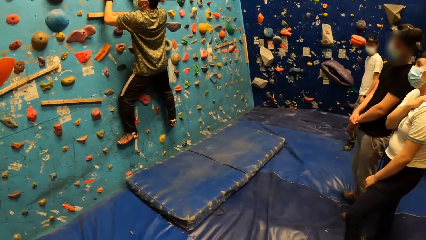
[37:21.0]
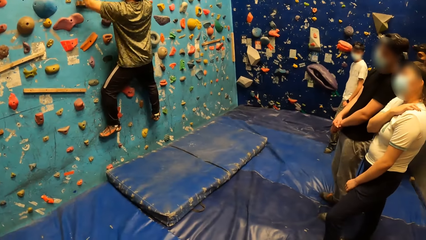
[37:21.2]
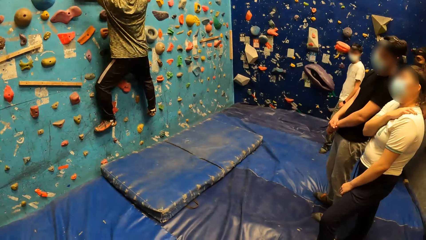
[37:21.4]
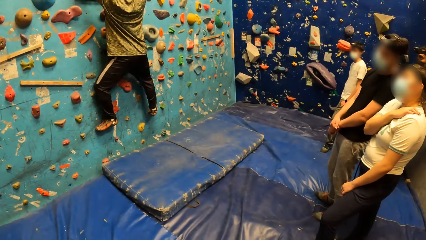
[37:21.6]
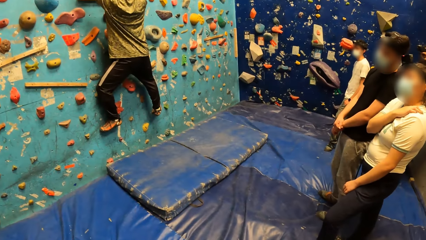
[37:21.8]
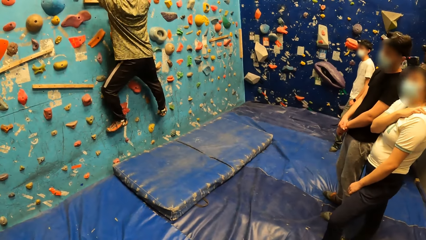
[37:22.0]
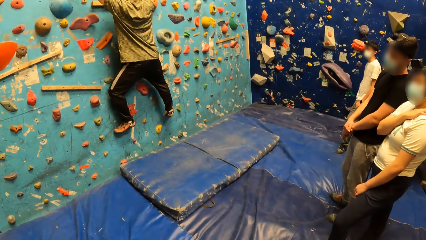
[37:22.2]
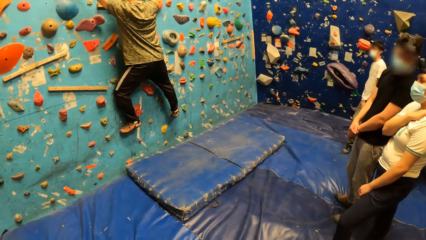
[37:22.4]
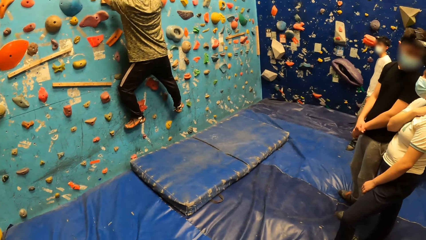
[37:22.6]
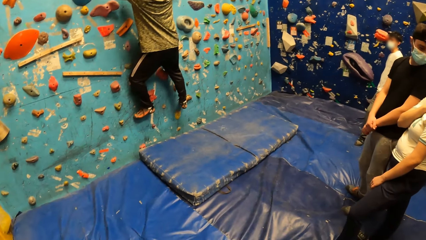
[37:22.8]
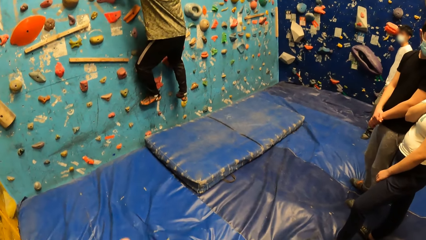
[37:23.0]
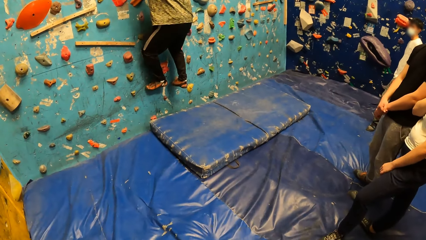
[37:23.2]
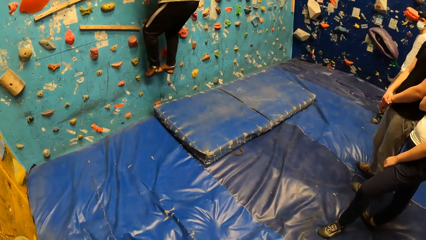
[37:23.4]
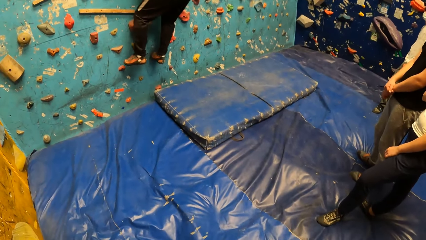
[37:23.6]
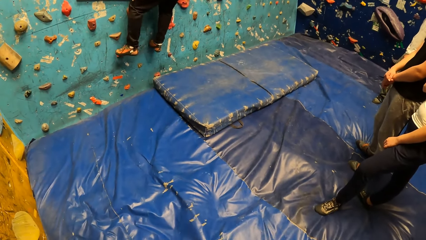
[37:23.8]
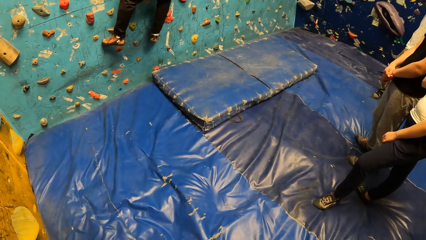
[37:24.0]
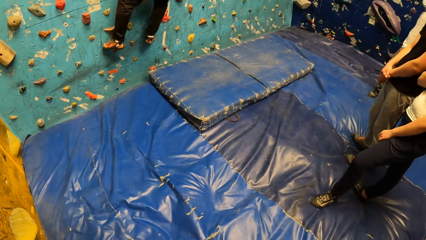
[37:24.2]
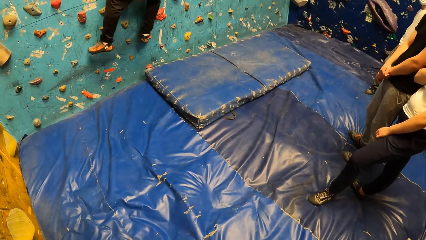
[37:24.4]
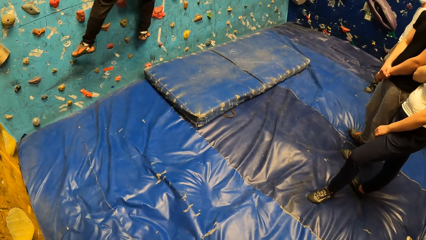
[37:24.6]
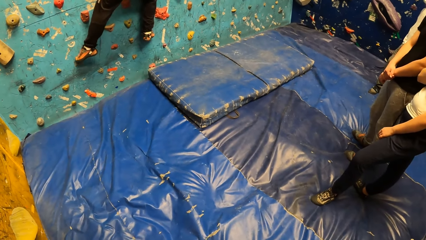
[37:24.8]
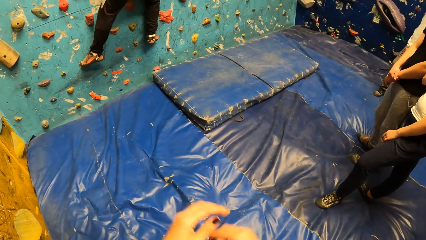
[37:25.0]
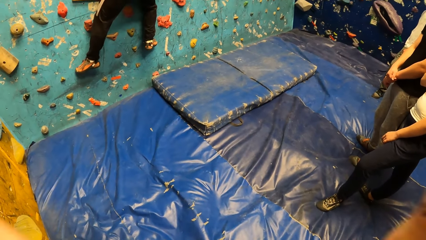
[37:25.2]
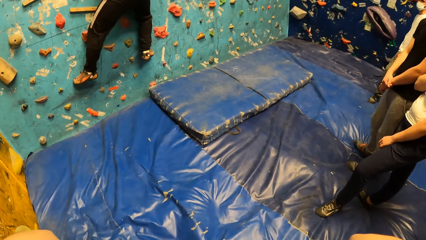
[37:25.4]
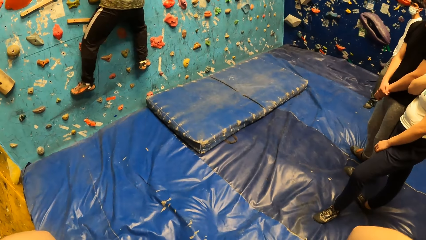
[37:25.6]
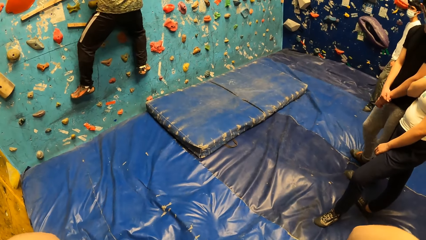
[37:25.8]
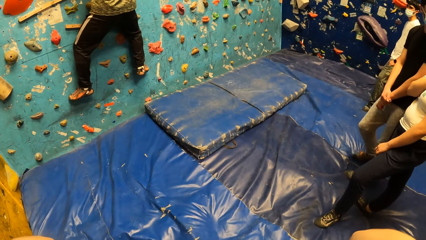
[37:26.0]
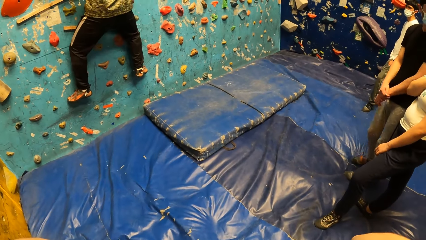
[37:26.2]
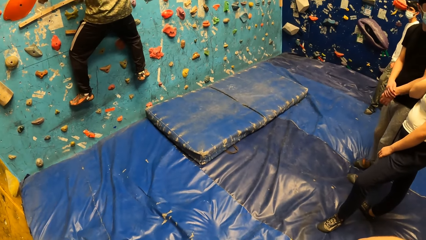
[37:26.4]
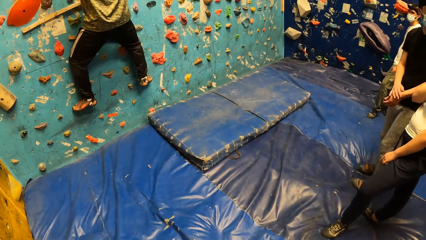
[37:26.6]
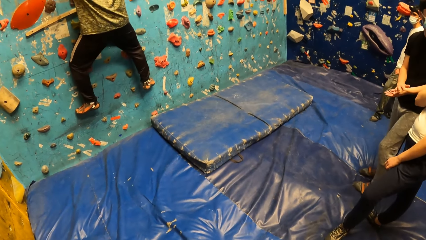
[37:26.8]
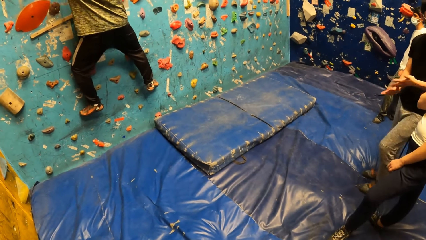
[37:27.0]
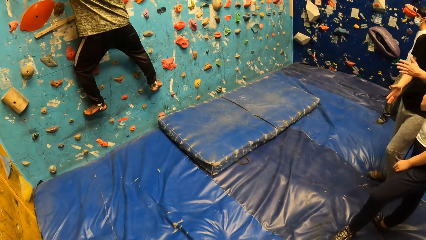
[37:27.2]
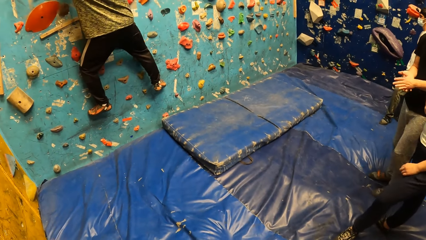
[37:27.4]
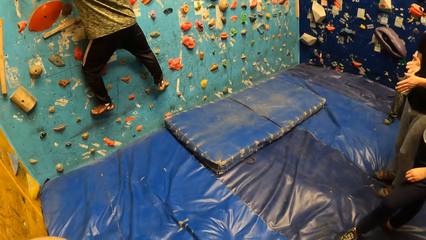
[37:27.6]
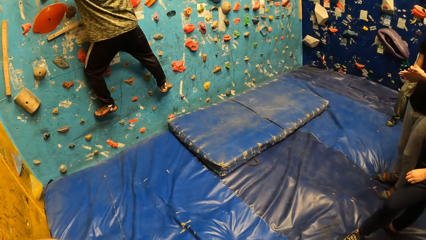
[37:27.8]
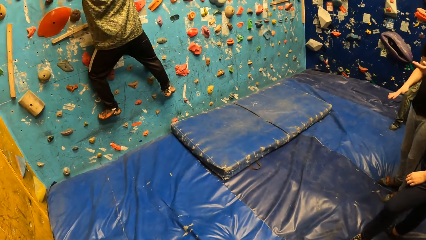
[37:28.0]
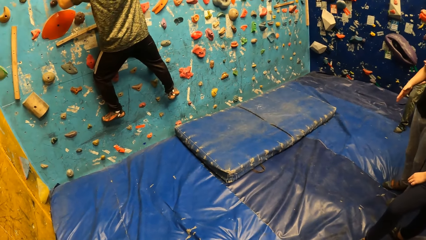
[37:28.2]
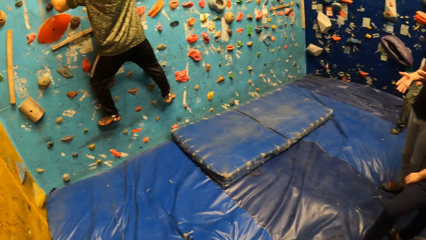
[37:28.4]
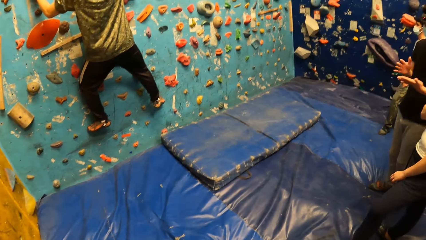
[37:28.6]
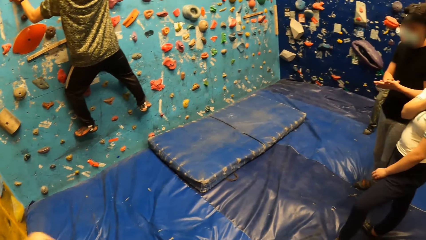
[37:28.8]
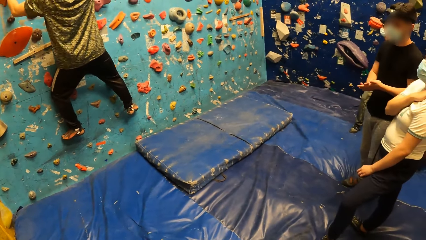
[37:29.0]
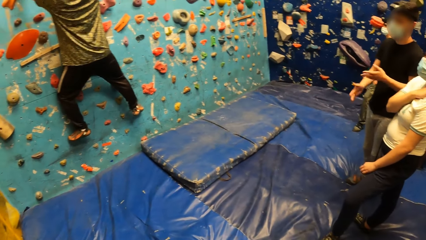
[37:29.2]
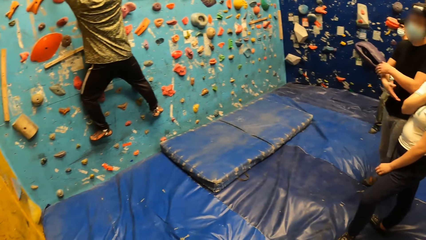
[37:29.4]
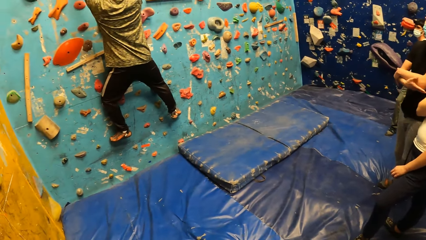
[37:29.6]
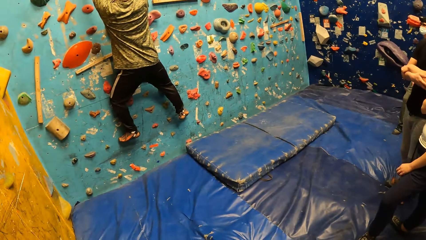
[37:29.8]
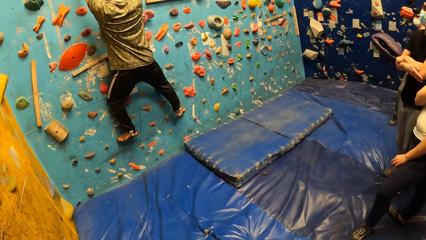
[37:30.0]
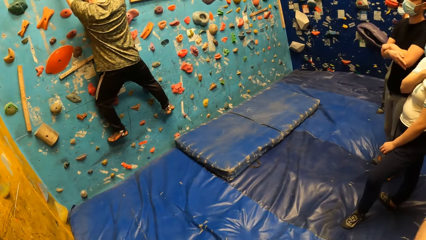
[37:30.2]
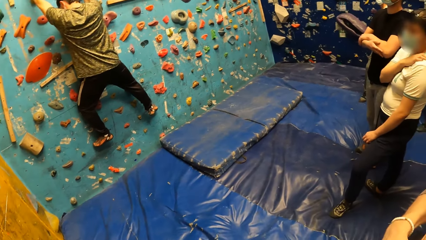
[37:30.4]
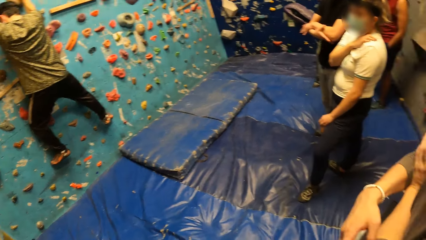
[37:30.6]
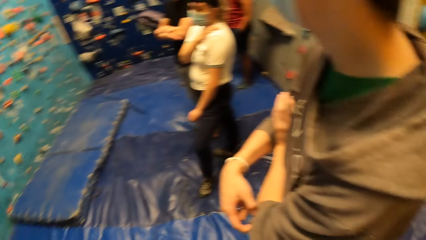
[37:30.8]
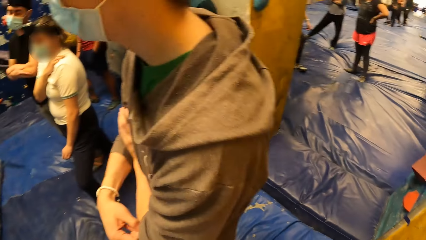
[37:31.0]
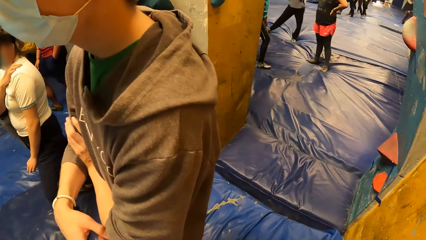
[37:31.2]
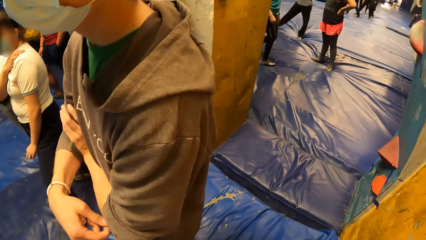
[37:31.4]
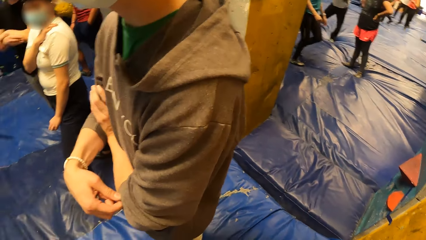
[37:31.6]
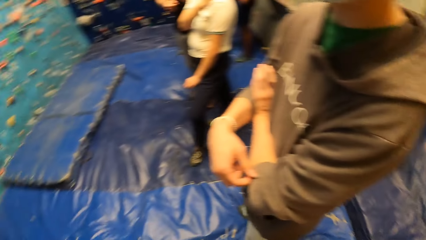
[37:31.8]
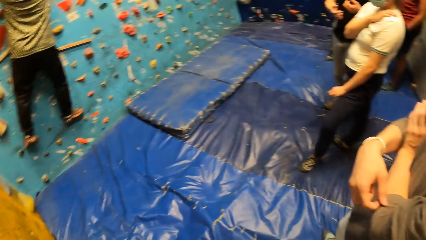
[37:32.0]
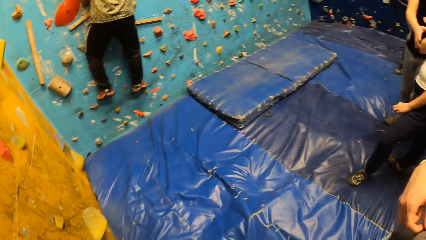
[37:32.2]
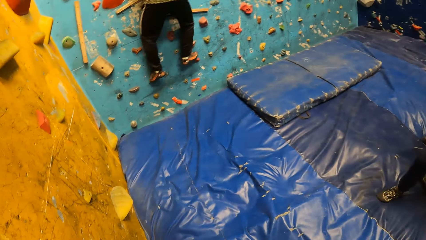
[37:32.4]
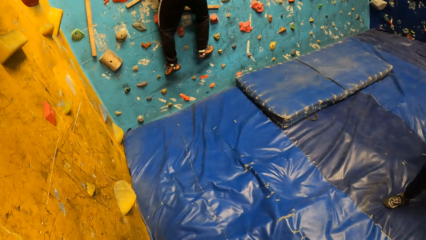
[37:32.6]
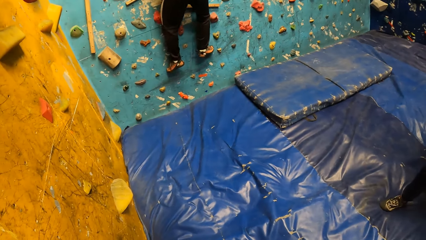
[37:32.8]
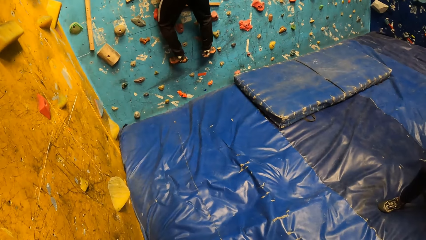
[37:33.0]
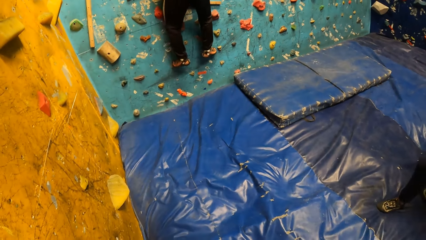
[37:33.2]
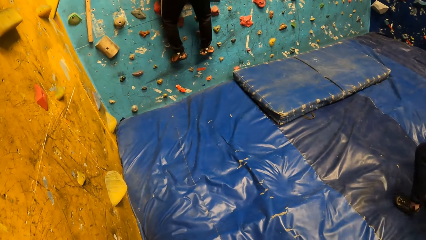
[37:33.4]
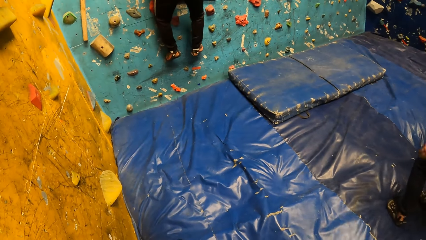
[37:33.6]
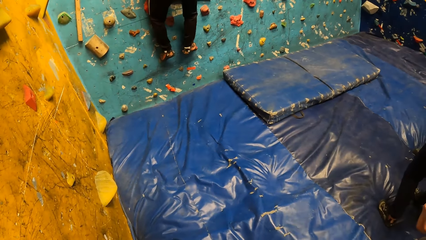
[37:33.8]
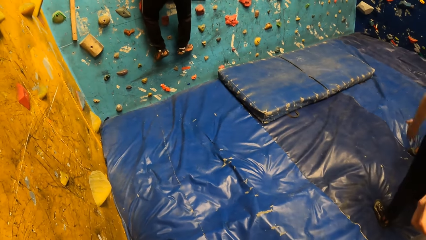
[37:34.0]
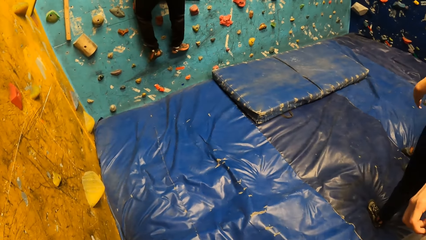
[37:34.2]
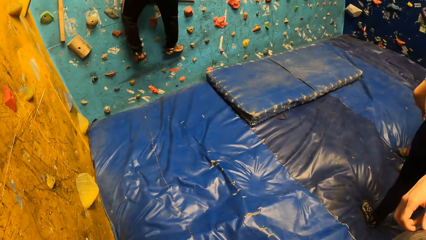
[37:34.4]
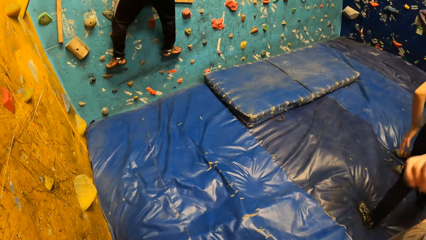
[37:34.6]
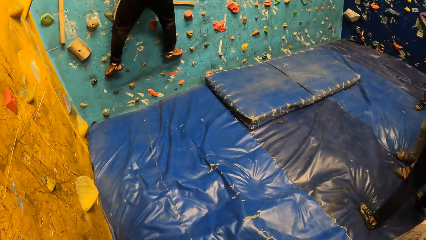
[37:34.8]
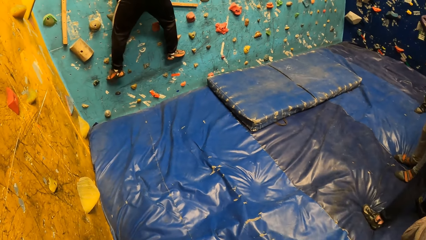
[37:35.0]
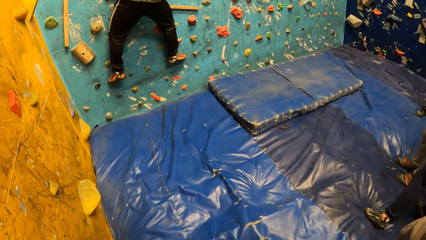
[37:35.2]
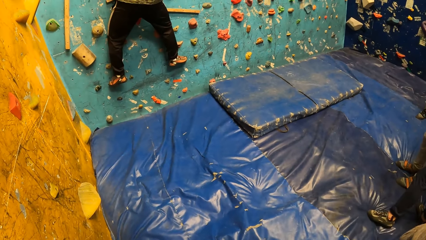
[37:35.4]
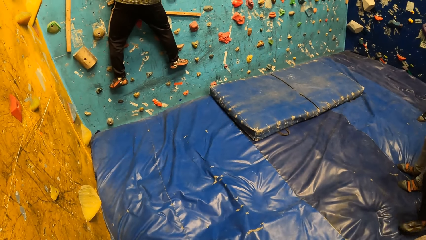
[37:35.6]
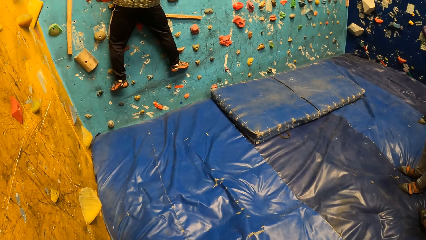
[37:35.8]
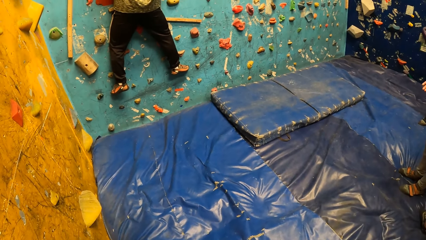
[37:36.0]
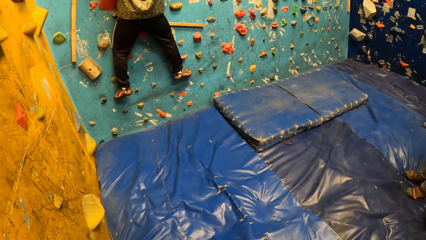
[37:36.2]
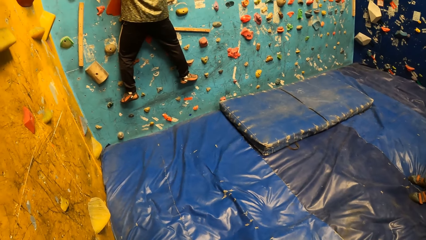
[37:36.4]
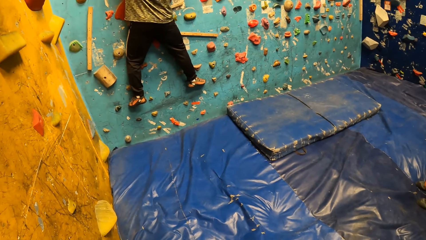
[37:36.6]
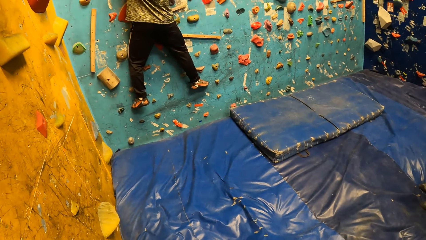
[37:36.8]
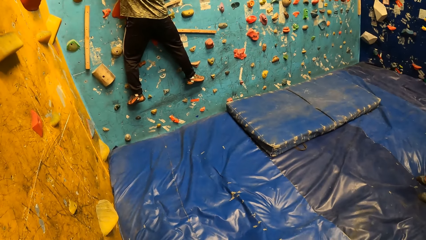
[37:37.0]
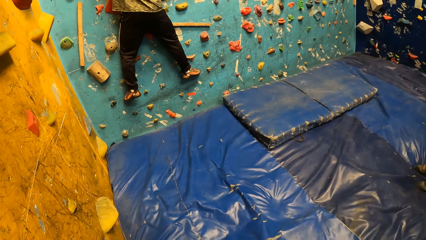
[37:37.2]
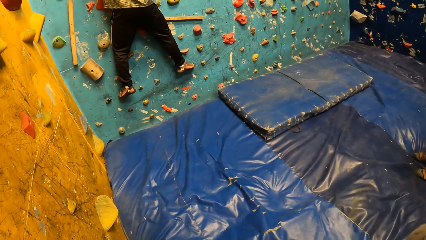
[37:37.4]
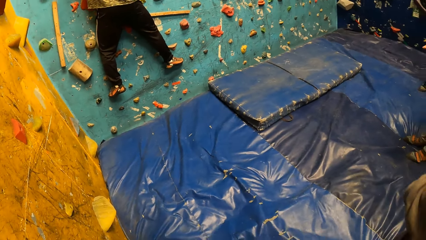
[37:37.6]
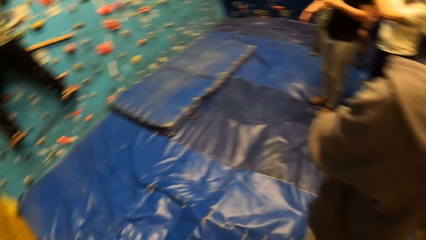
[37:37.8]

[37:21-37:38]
A man rubs hands together. The camera wearer looks behind and looks at another man.
